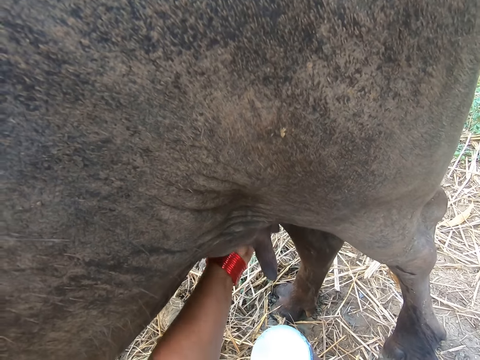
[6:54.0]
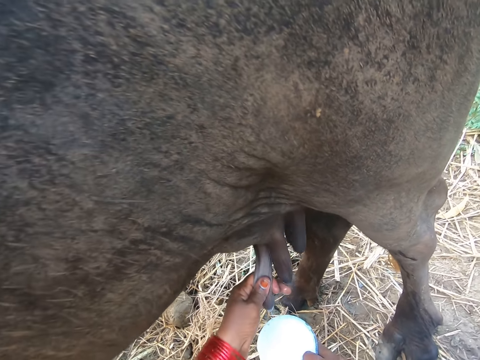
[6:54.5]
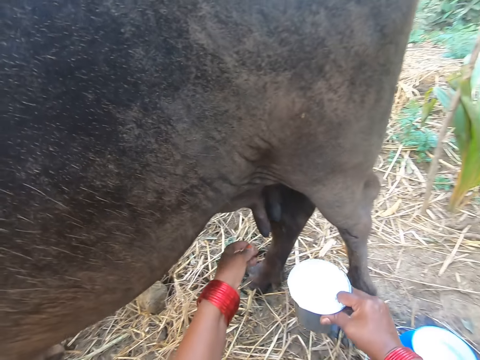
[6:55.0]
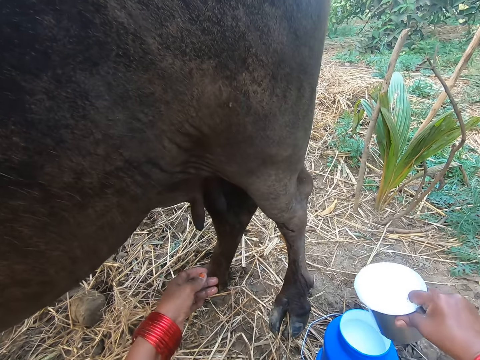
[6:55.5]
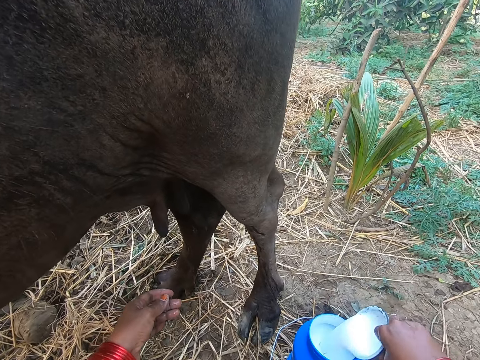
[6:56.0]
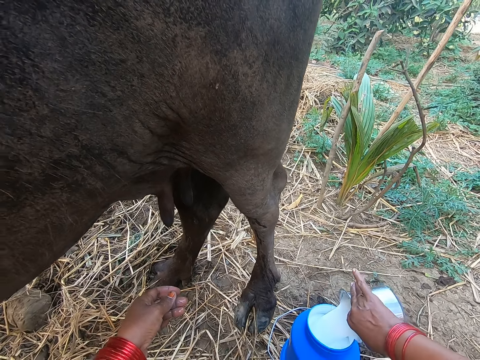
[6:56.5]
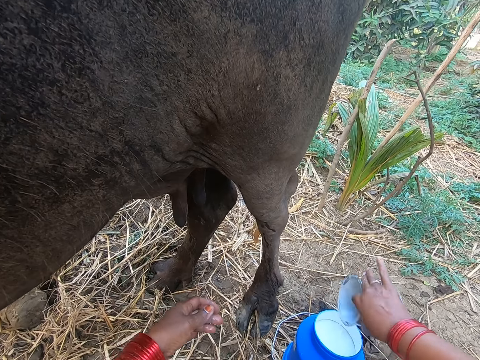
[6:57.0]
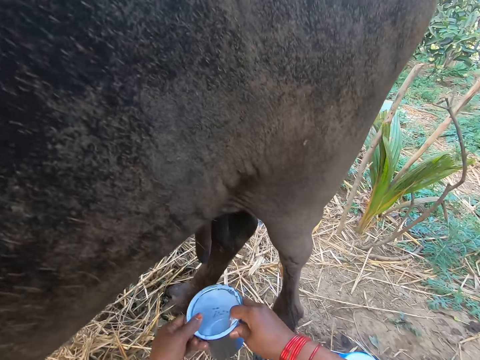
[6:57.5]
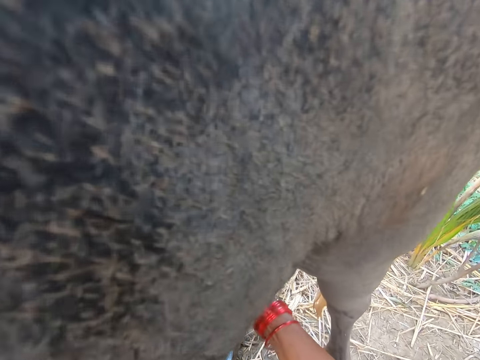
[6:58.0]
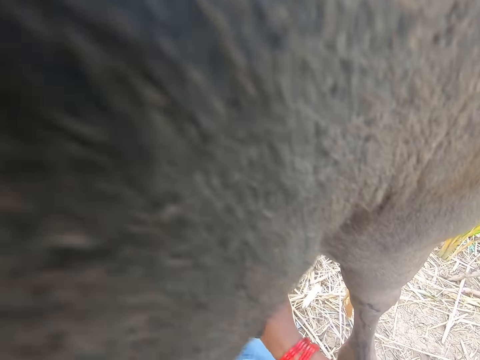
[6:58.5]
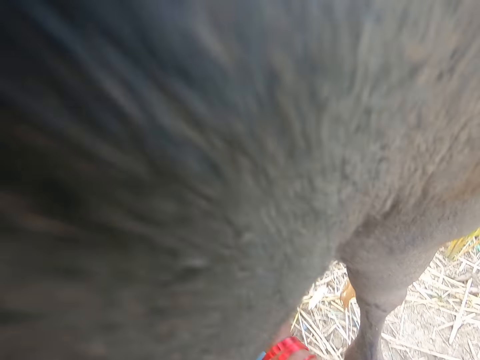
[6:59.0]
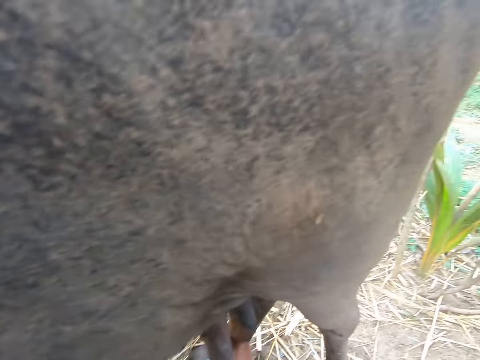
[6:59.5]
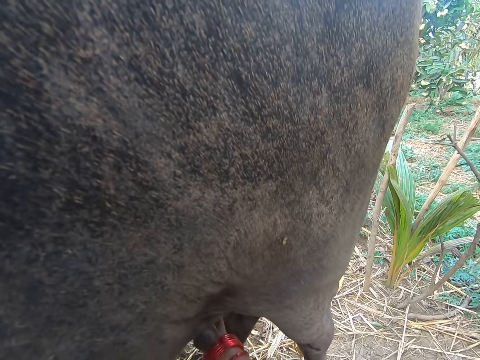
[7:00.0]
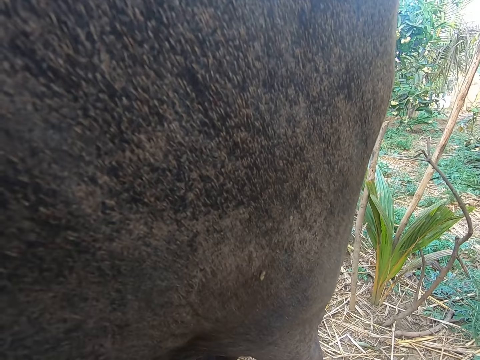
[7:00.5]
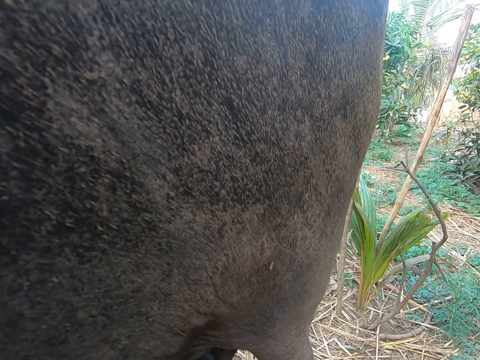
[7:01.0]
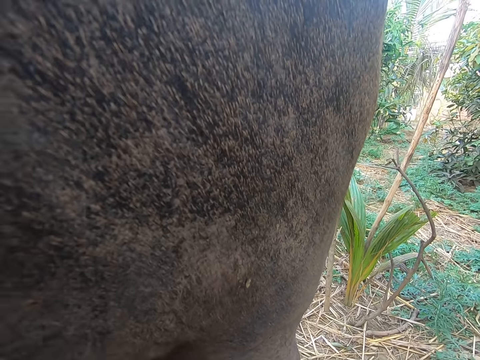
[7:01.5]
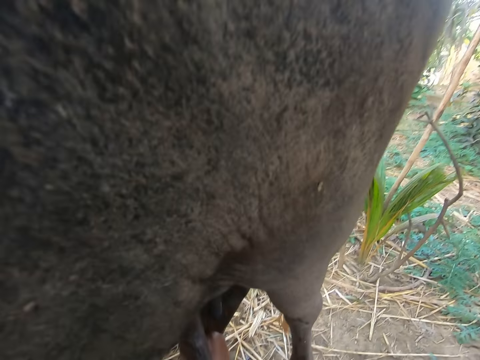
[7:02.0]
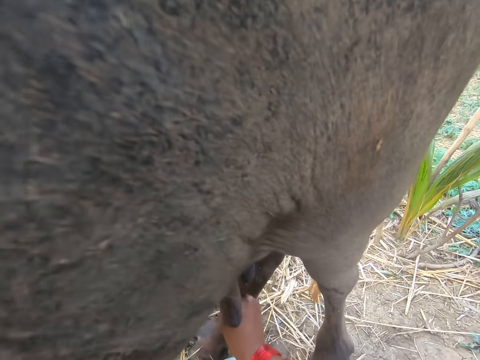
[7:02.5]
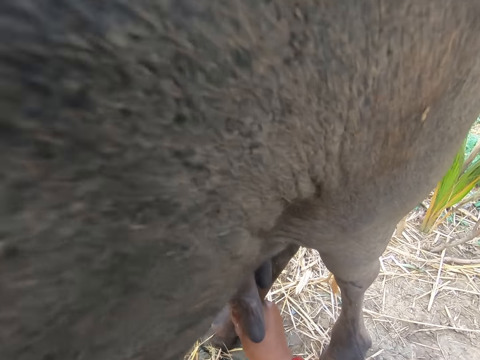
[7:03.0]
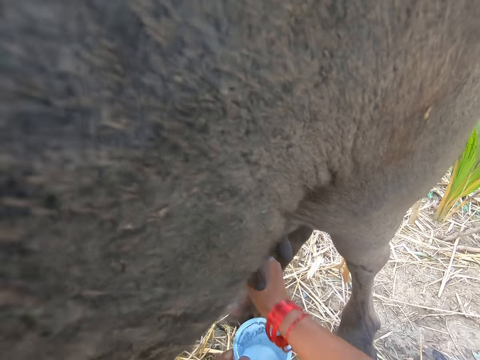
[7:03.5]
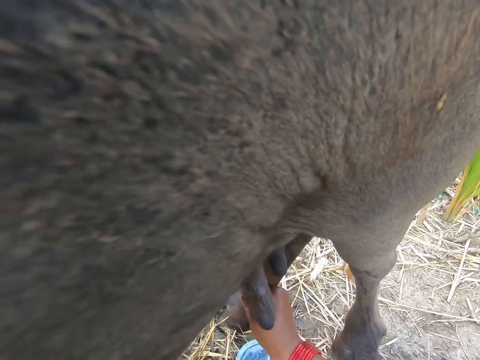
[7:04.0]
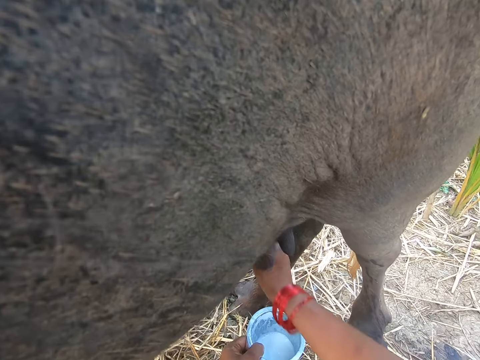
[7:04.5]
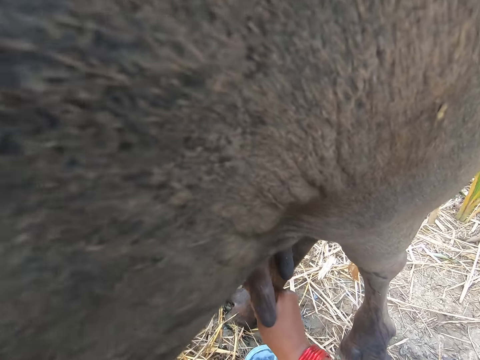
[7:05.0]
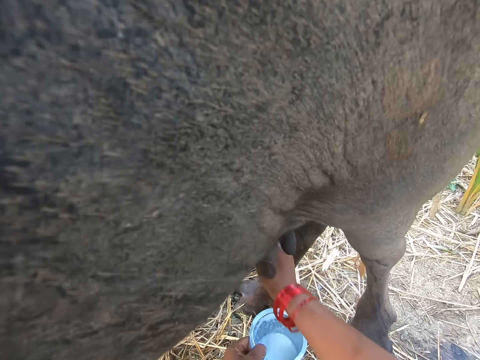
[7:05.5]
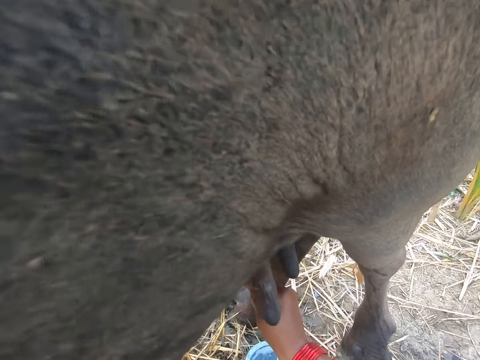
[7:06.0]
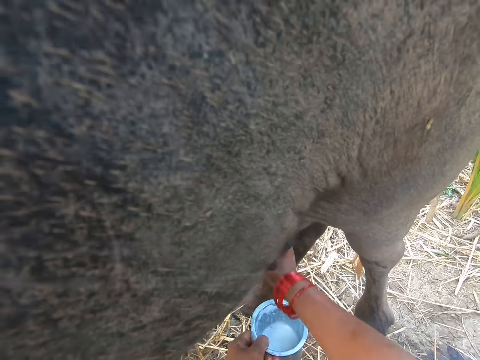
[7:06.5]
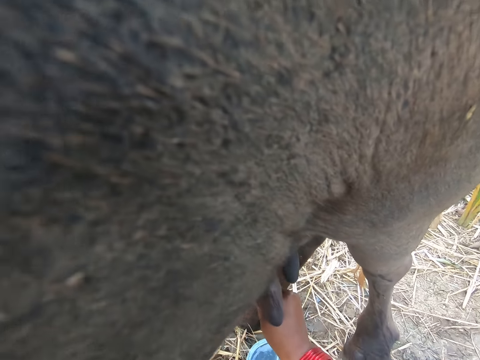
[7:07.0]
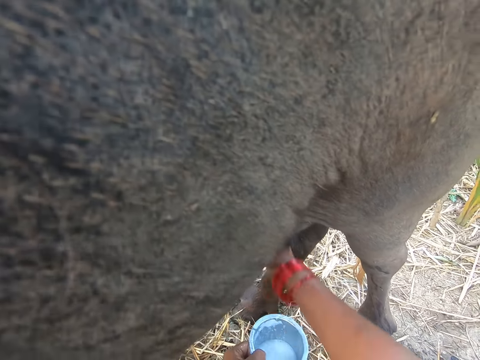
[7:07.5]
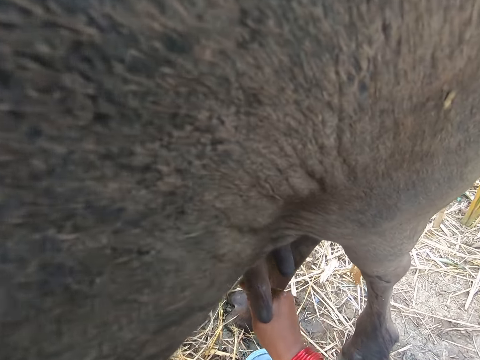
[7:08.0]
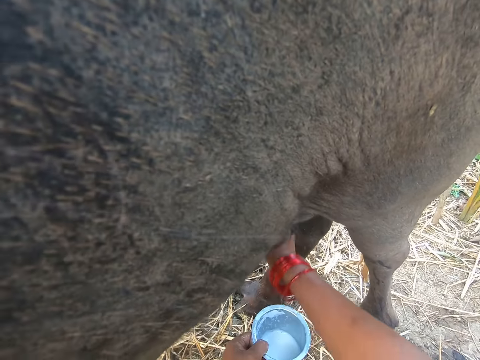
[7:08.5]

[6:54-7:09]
The camera wearer pours the milk from the metal into a plastic bucket. He transfers the container to his left hand. He milks the cow.

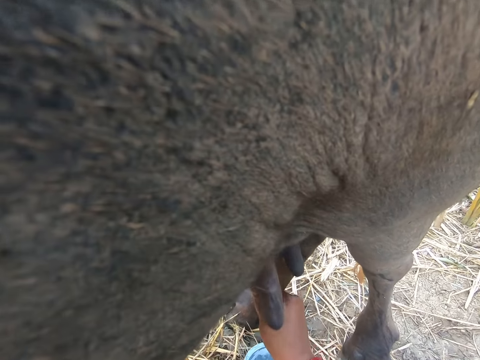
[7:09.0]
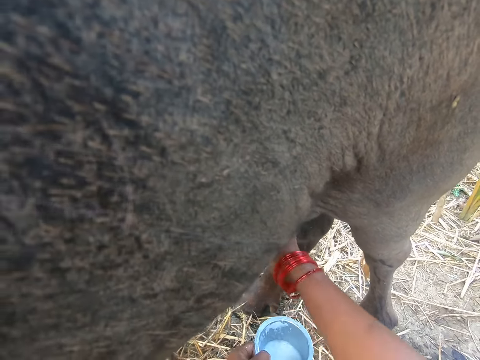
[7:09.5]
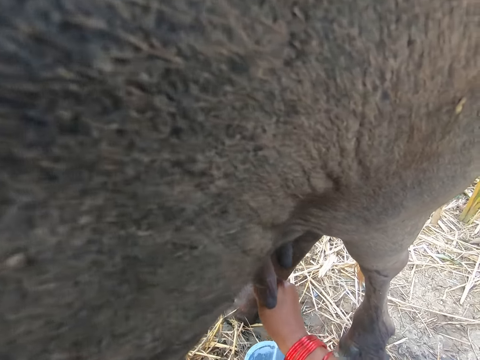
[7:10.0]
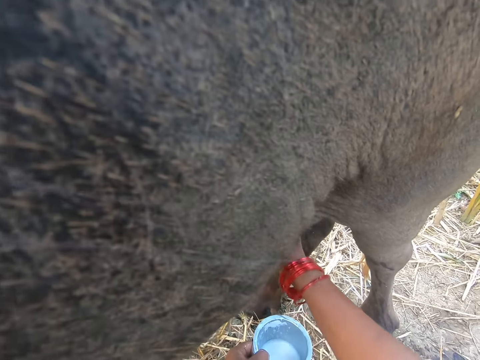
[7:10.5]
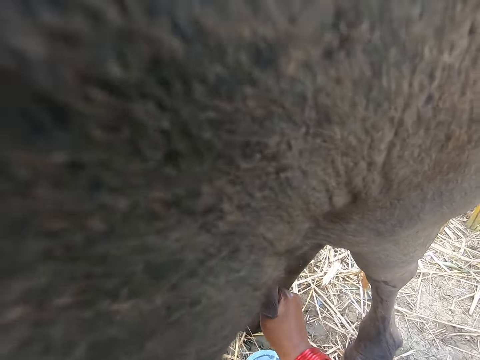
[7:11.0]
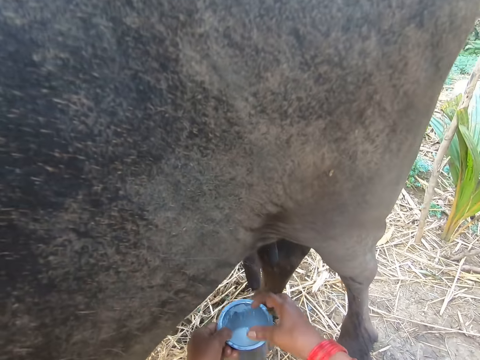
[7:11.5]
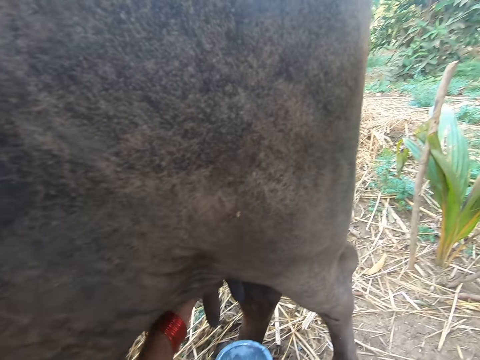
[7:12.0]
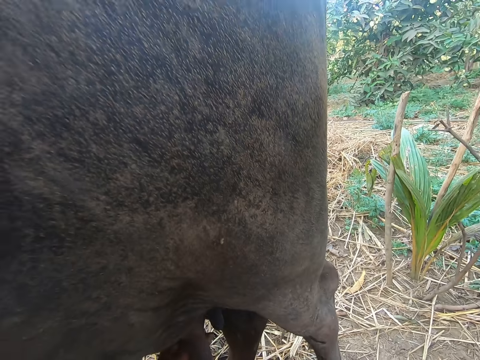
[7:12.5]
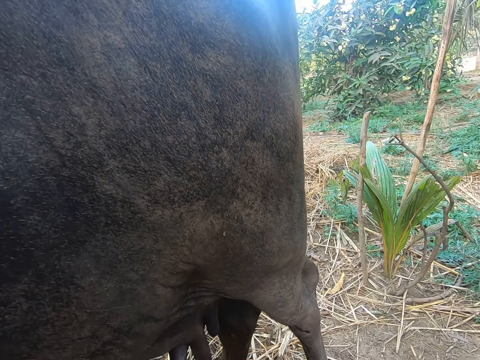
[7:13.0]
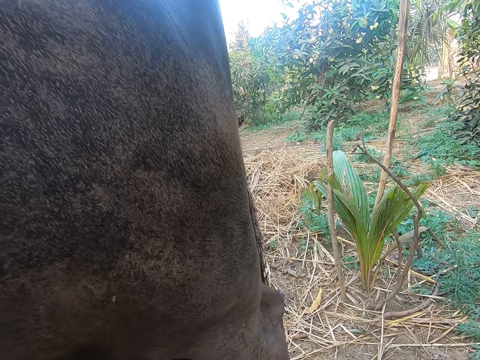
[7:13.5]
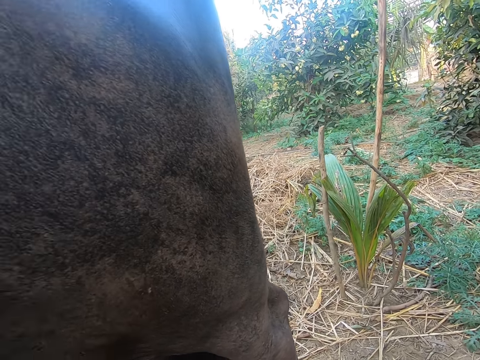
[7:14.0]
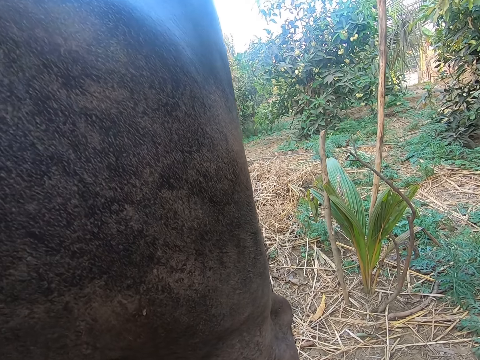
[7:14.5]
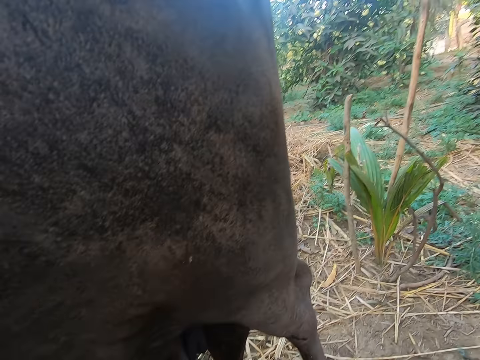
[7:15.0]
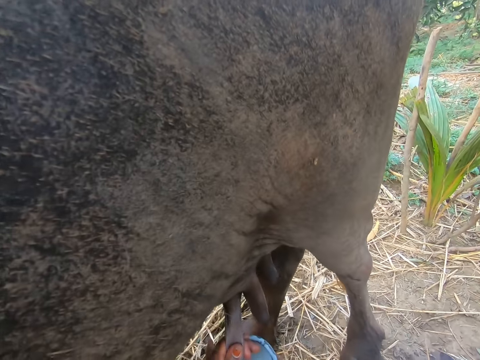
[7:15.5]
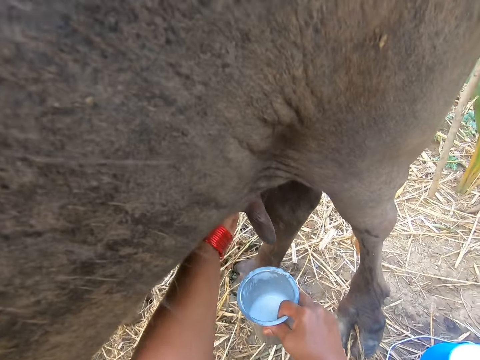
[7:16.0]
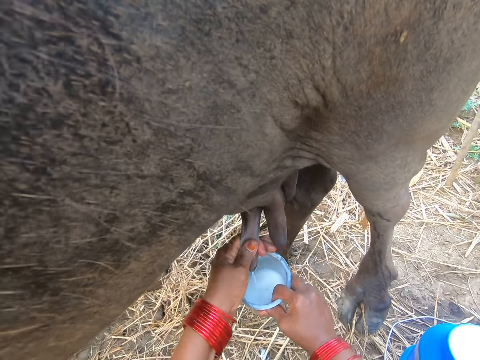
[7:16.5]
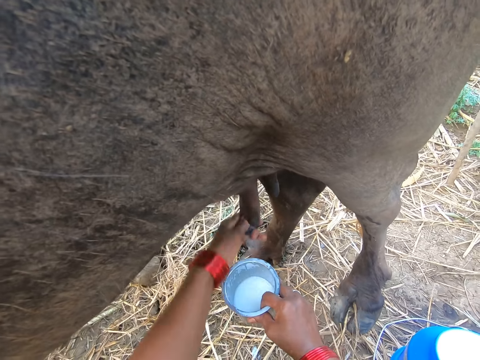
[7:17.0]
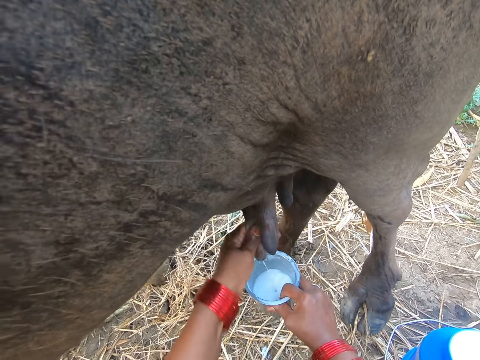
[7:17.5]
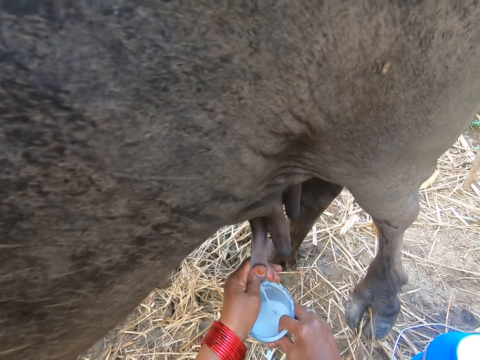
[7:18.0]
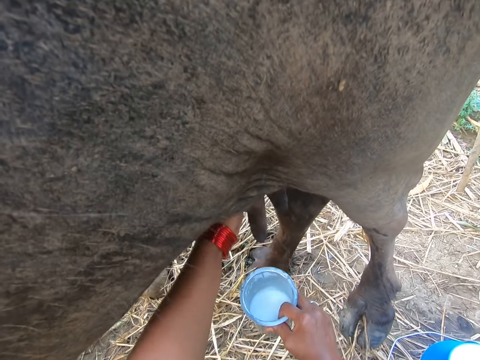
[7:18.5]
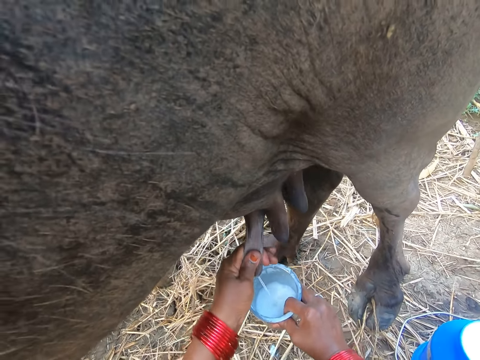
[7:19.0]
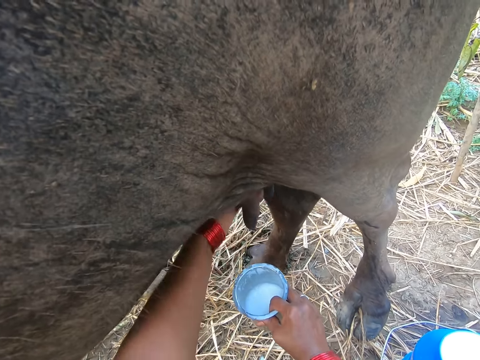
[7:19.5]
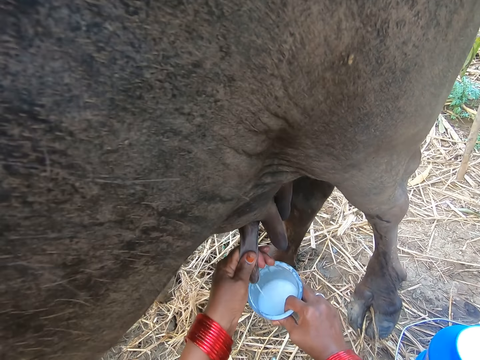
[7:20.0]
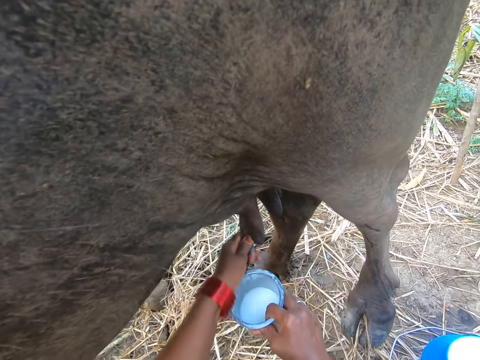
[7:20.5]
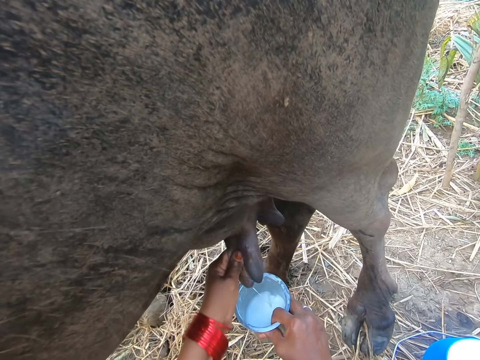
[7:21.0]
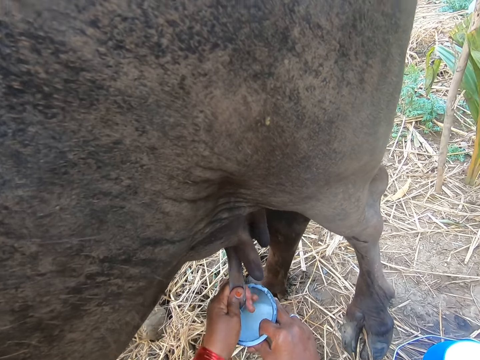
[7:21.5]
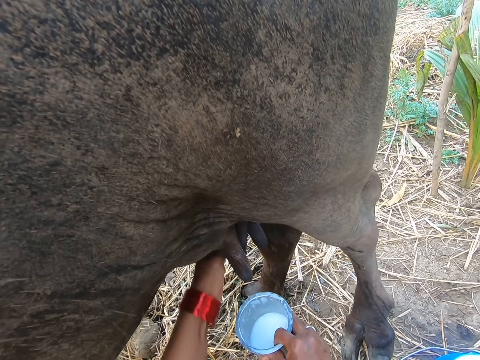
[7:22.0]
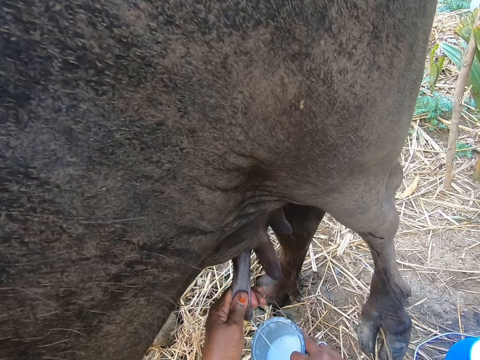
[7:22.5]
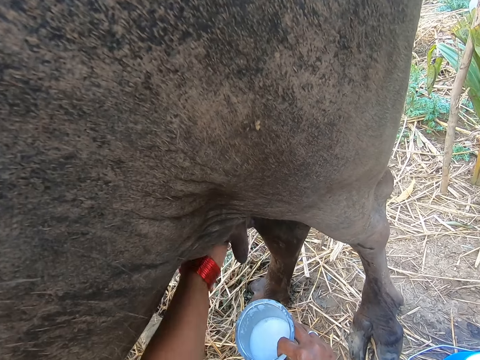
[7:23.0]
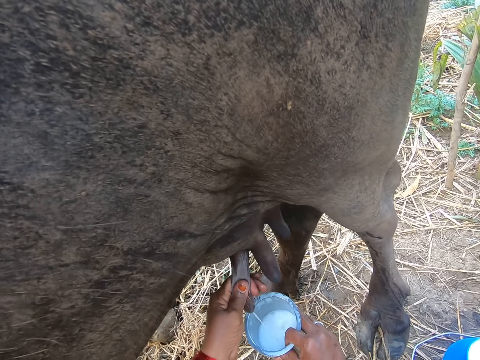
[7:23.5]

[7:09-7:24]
The camera wearer passes the cup from her left hand to her right hand. She milks the cow.
